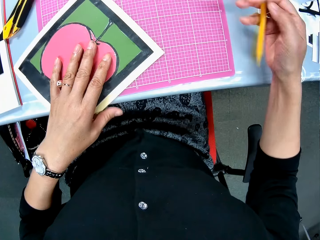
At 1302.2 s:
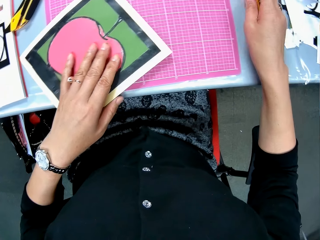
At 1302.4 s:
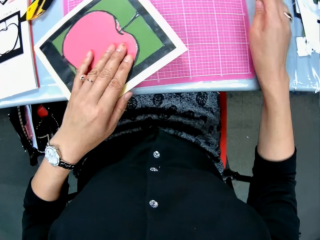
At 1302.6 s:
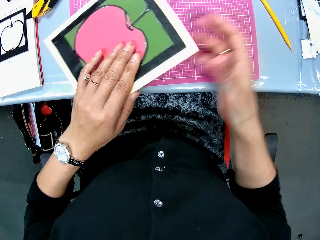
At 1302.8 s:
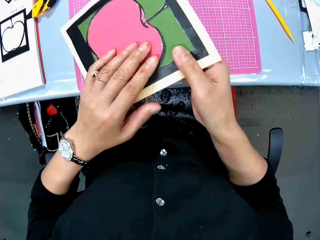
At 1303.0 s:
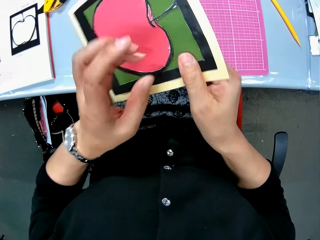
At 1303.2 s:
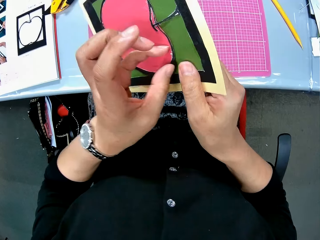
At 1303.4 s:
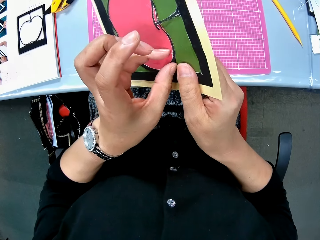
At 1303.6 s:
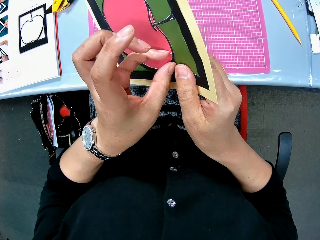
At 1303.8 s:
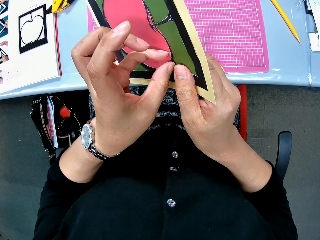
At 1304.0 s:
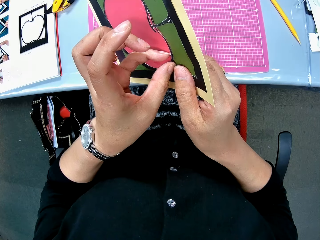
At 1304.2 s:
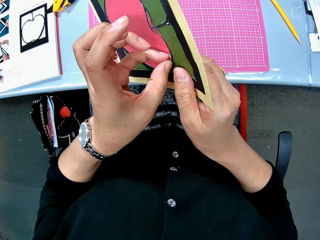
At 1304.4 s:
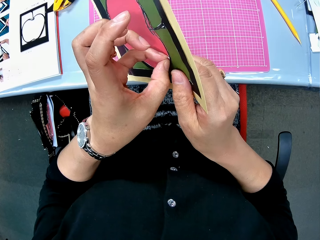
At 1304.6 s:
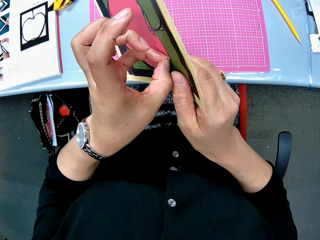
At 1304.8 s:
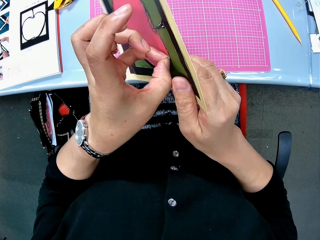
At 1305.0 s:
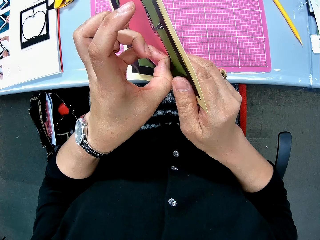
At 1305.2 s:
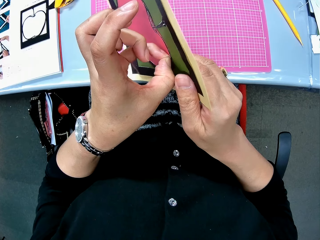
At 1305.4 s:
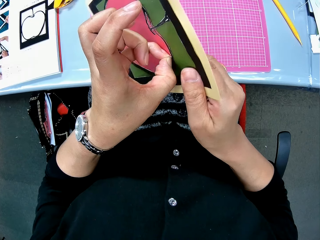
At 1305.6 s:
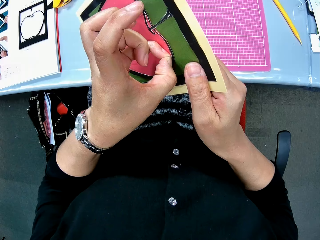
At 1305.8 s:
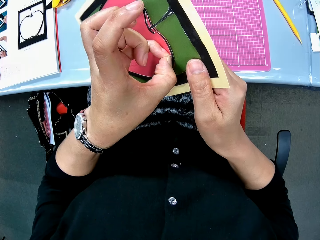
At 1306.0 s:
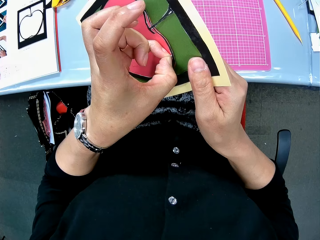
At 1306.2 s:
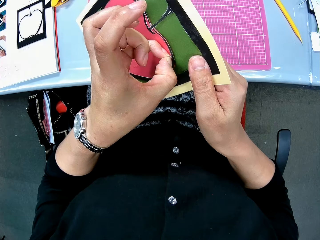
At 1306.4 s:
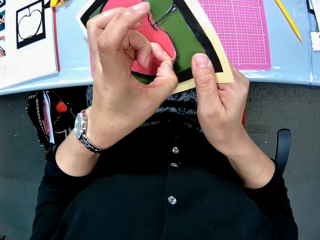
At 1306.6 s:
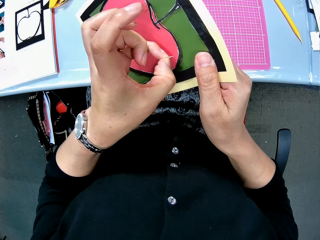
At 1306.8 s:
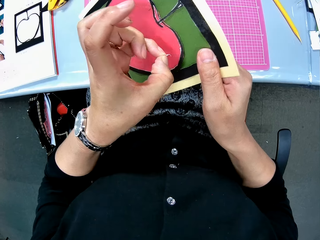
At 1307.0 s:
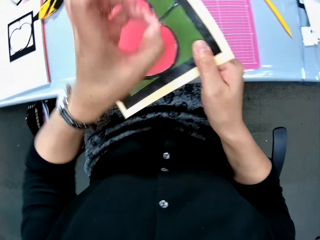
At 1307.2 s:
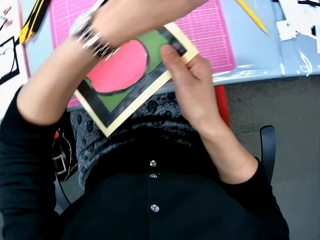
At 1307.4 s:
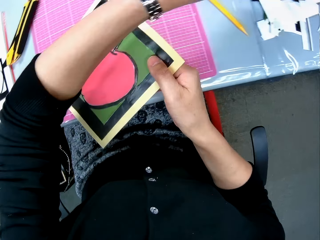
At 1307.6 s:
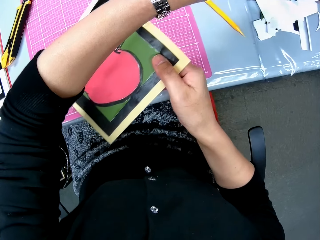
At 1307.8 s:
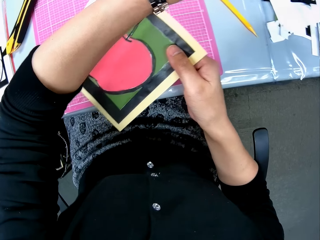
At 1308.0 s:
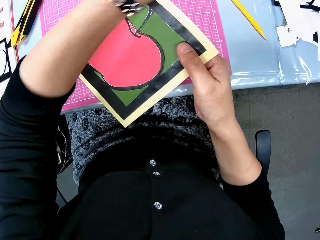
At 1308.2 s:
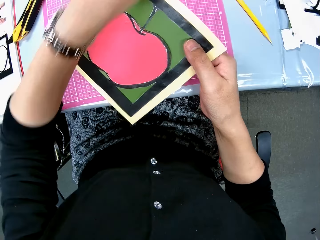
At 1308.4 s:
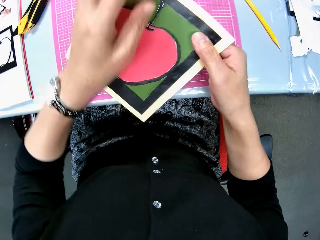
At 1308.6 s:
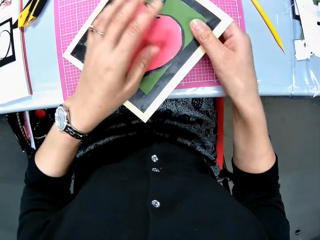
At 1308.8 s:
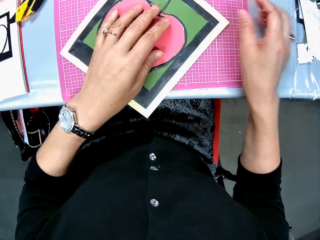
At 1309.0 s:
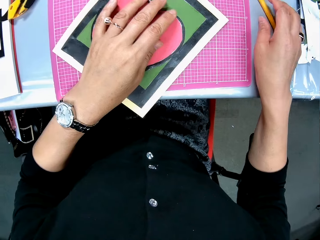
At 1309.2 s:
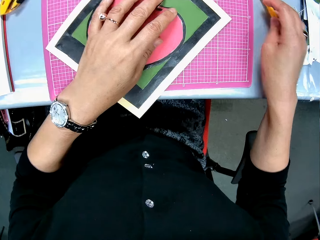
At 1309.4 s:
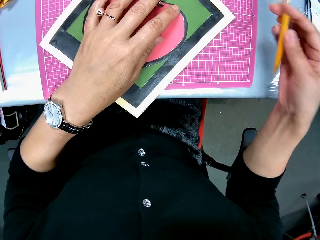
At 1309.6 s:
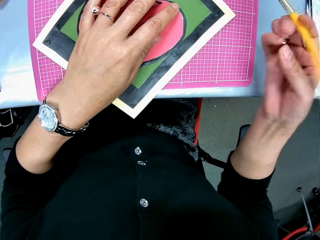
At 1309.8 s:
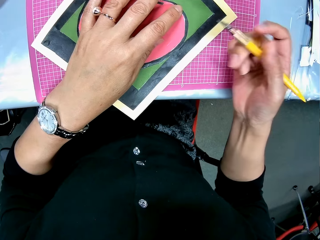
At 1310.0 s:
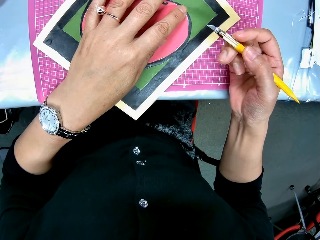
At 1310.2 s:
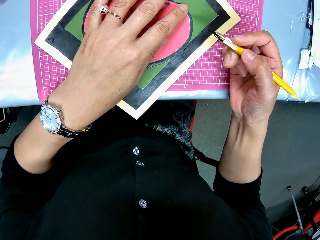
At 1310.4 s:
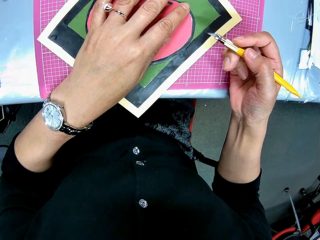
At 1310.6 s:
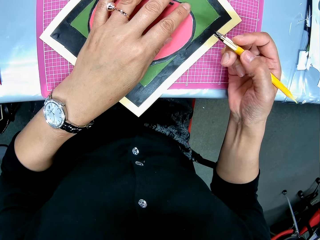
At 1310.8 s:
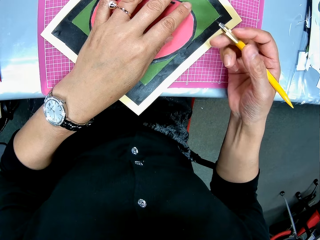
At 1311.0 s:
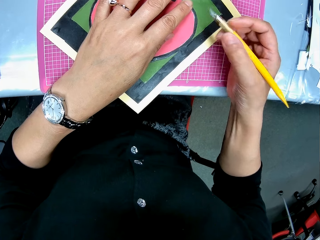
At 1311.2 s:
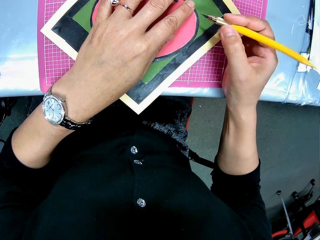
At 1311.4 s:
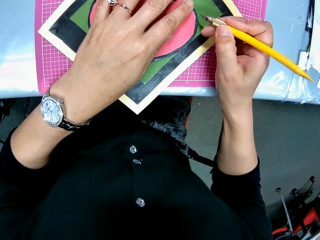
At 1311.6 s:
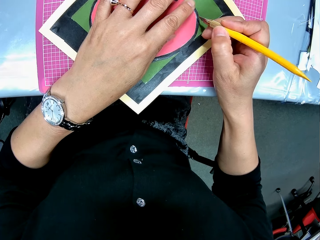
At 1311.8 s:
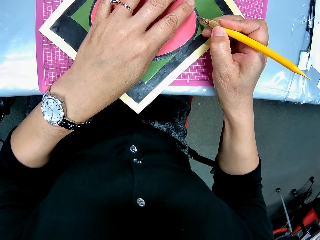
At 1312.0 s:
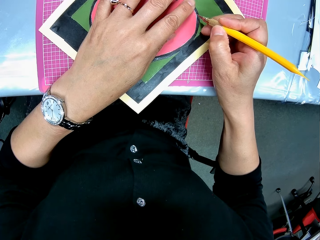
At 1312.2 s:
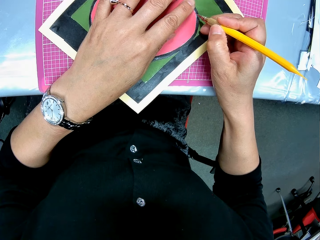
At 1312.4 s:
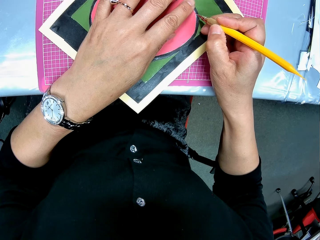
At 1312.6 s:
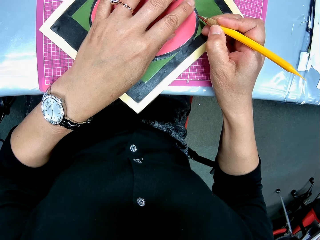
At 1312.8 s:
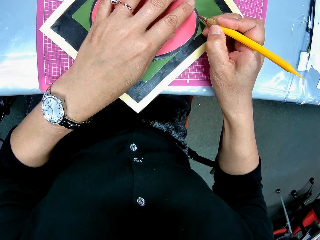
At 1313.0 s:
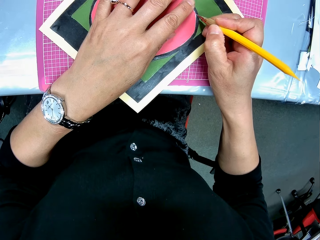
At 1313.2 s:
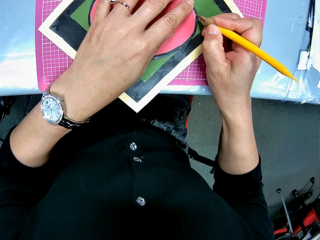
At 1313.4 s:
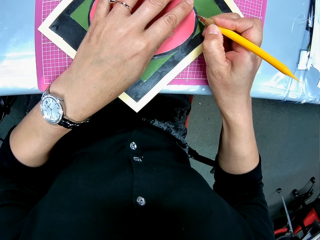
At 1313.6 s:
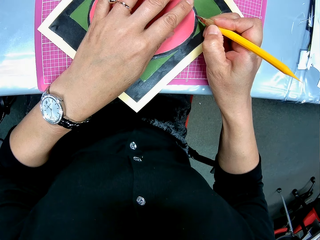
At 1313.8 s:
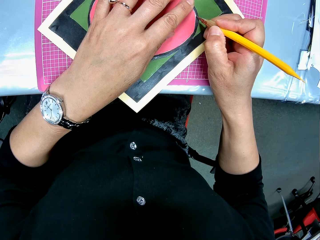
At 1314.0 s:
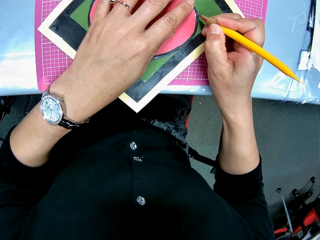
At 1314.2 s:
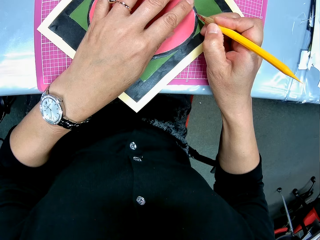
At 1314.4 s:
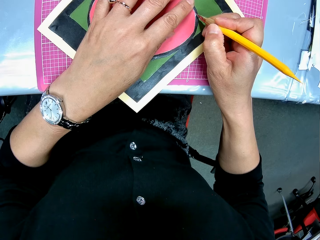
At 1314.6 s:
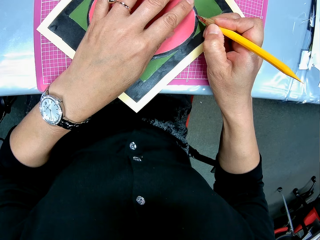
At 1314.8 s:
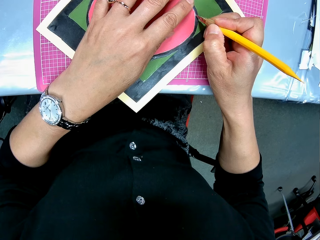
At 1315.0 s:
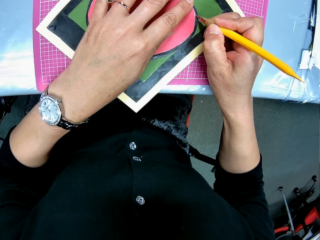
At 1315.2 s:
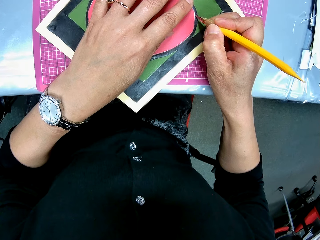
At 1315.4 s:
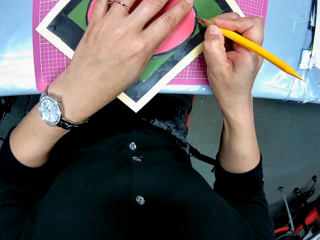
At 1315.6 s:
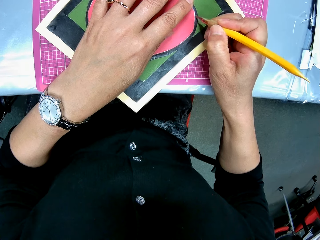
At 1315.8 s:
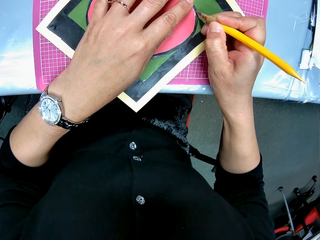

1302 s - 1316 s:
The camera wearer picks up the cardboard on the pink sheet. They drop the pen cutter on the table. They remove a piece of paper. They put the piece of paper on something. They drop the cardboard on the table. They remove a piece of paper. They pick up the pen cutter from the table. They cut the cardboard with the pen cutter.

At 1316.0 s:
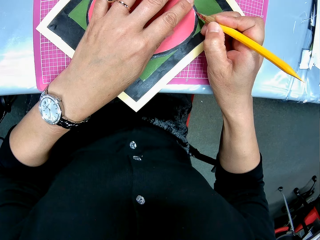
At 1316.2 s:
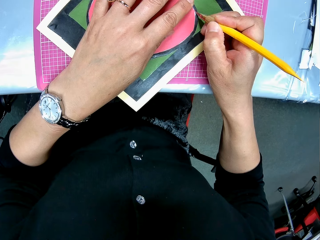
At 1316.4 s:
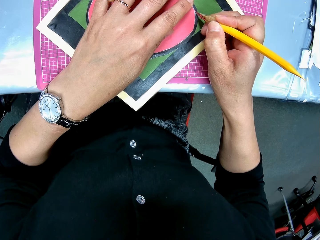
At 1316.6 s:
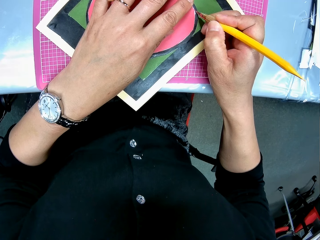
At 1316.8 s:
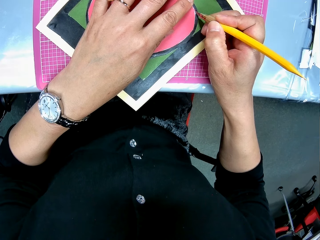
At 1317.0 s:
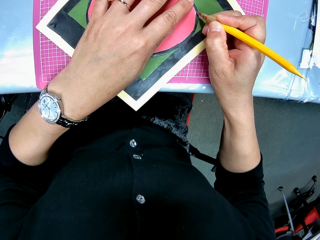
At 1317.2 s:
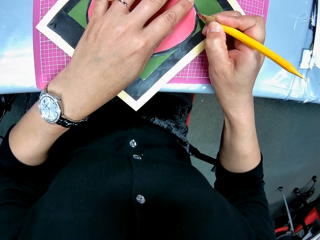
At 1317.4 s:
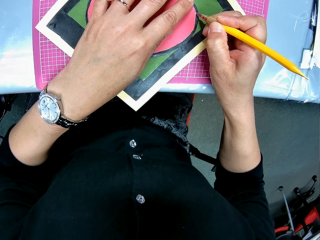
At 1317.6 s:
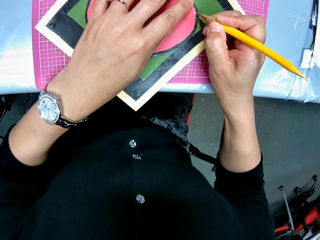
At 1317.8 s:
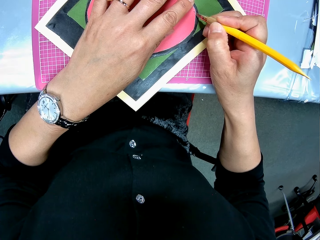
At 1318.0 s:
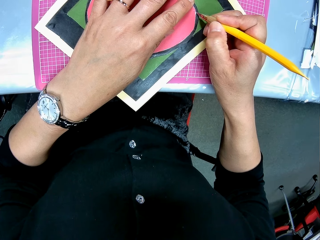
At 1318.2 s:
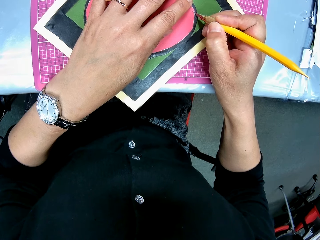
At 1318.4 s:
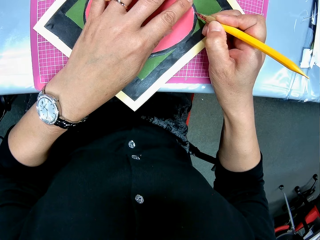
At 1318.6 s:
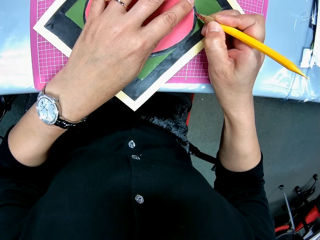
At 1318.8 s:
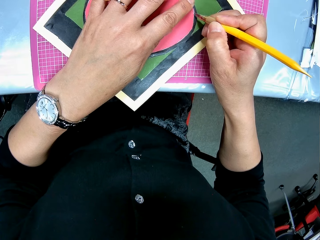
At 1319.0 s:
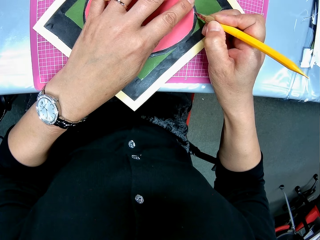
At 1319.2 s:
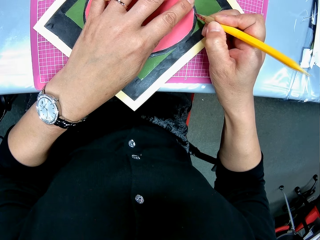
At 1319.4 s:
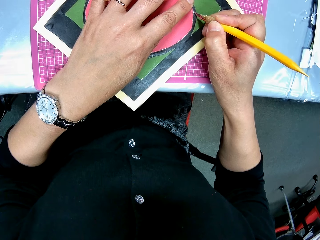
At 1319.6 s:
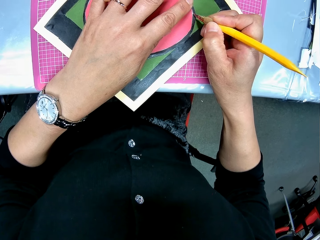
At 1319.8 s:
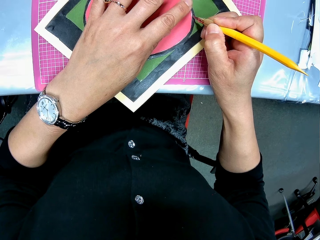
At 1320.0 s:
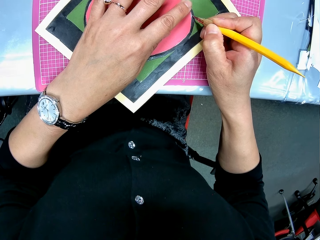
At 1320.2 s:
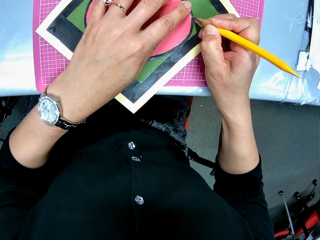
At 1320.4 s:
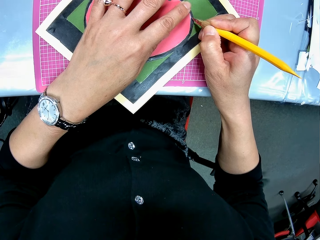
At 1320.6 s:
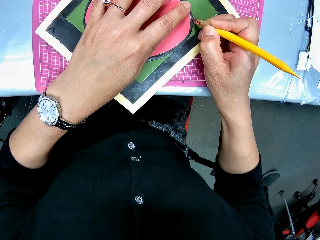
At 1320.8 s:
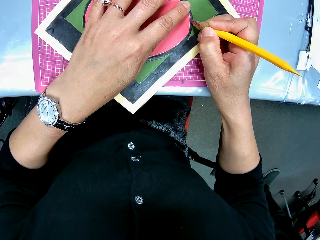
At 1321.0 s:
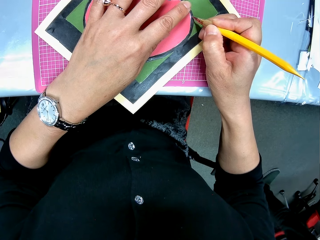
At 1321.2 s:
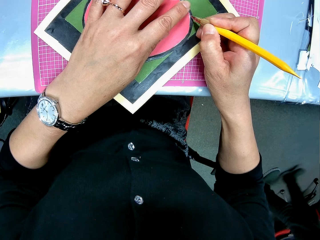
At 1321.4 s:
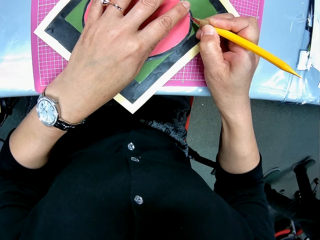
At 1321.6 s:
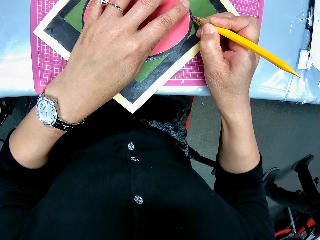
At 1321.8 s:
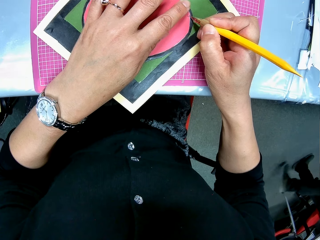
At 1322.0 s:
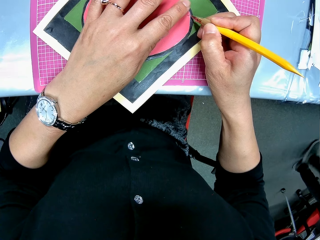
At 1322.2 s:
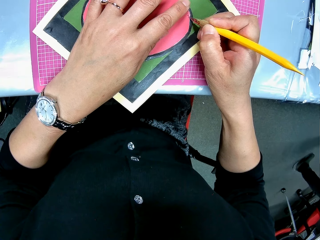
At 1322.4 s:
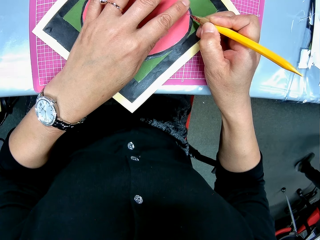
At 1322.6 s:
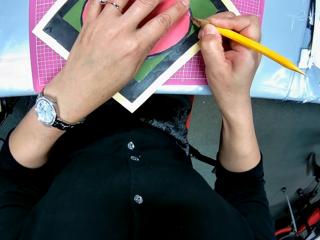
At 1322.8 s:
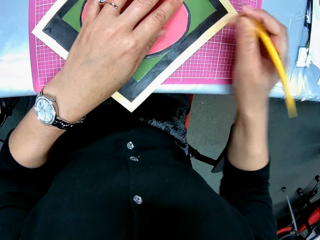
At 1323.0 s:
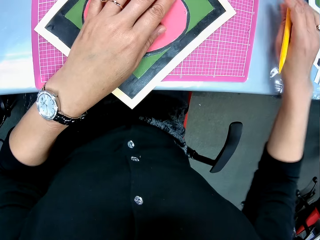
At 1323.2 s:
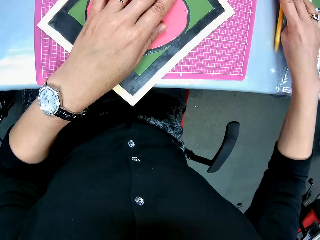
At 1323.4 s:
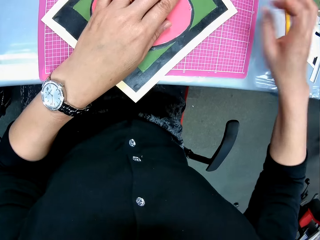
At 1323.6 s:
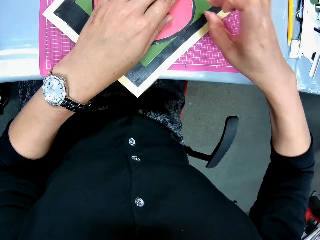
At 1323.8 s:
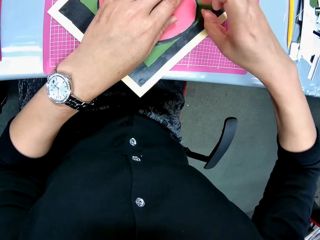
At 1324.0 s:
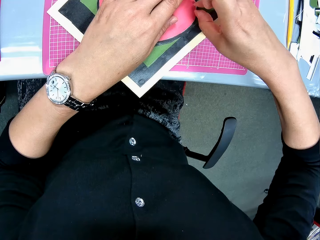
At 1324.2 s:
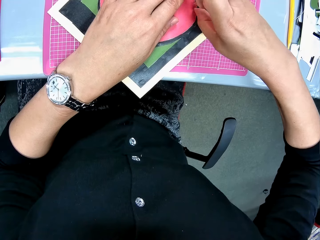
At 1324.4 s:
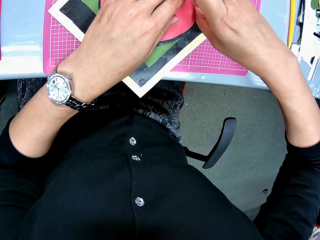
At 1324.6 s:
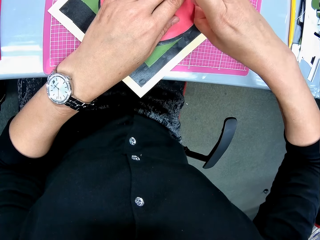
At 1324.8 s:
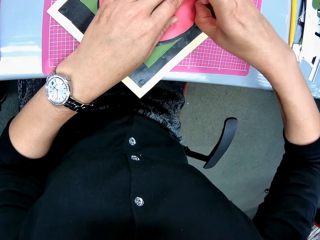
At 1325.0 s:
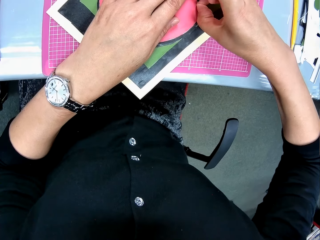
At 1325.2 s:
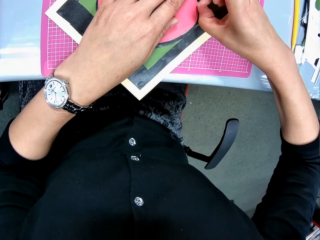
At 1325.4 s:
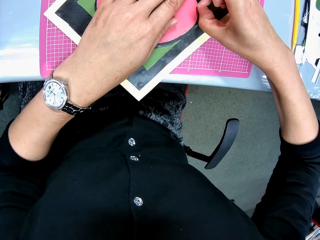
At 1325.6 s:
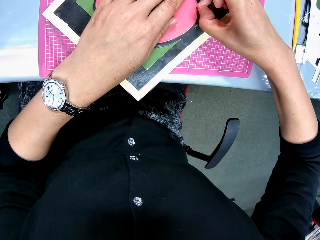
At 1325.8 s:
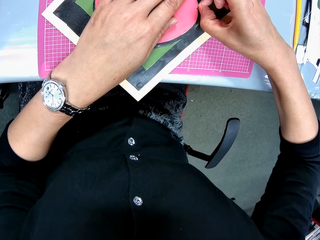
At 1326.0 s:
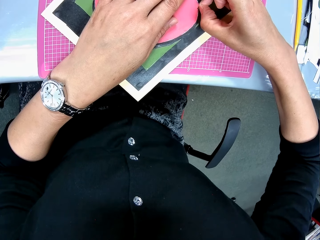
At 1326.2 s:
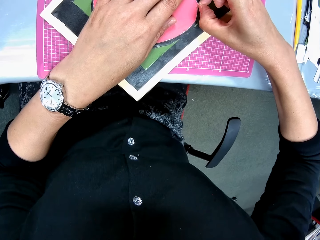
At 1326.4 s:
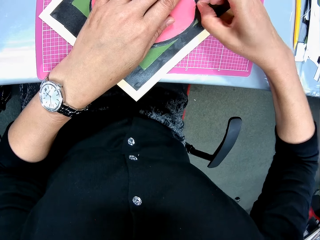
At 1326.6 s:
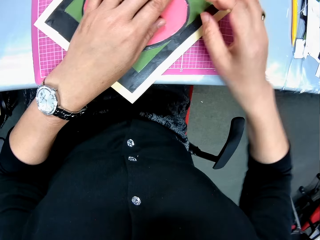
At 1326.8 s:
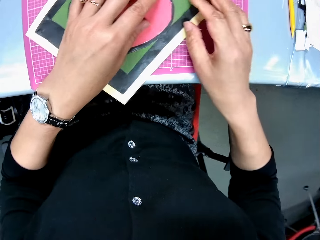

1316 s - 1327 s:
A man walks past the camera wearer. The camera wearer drops the pen cutter on the table. They remove a piece of paper on the drawing.
